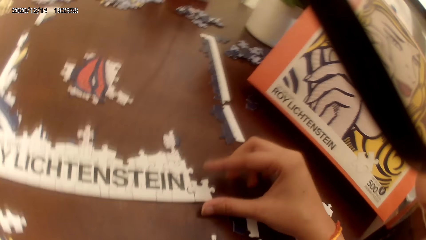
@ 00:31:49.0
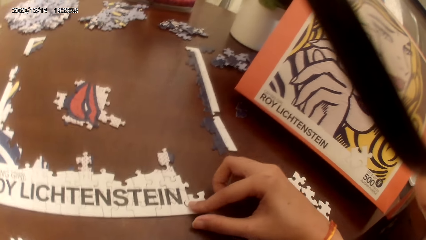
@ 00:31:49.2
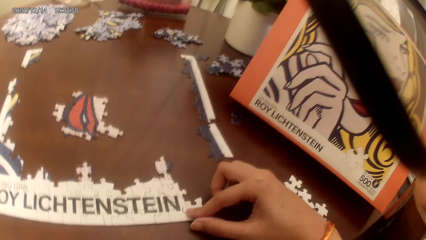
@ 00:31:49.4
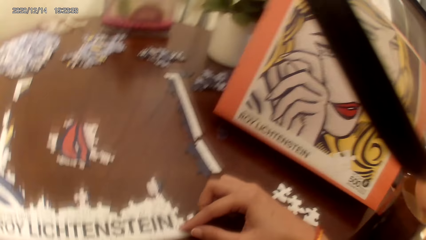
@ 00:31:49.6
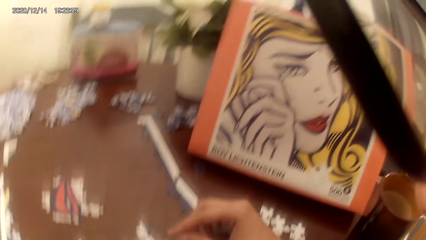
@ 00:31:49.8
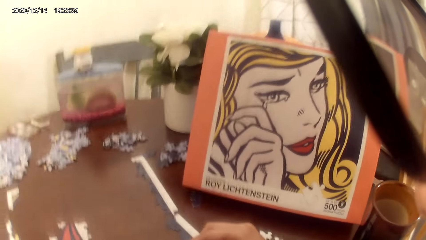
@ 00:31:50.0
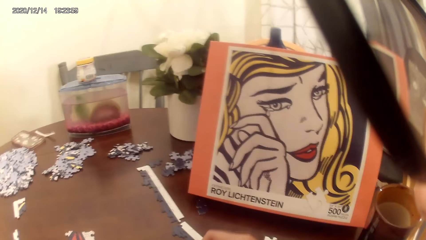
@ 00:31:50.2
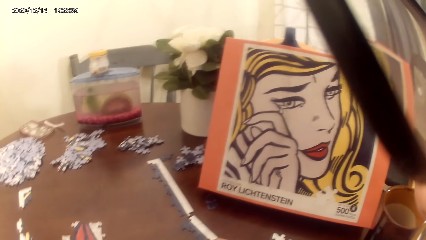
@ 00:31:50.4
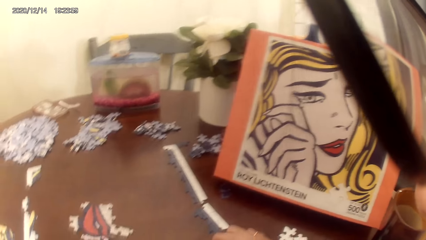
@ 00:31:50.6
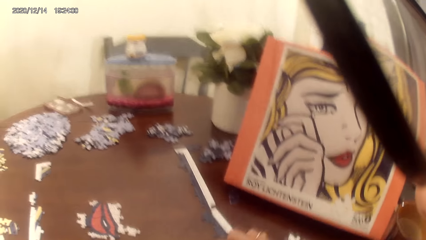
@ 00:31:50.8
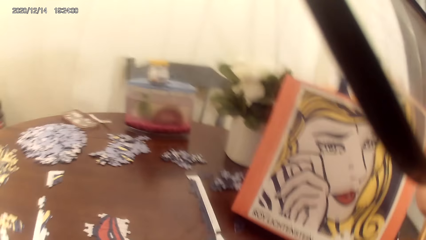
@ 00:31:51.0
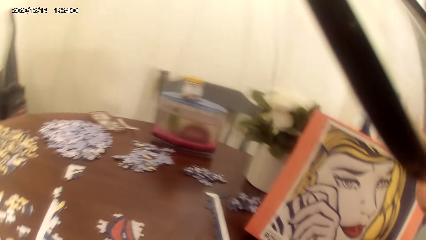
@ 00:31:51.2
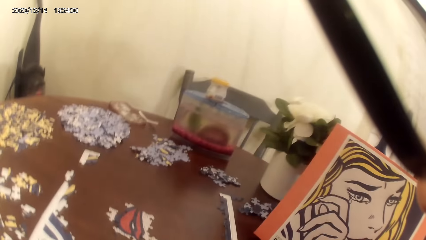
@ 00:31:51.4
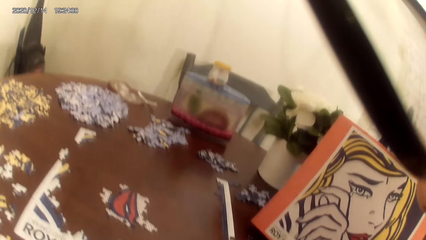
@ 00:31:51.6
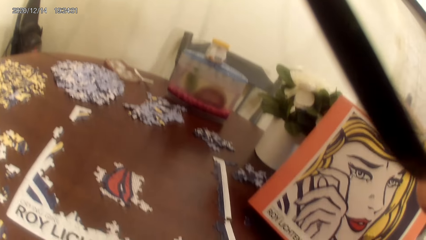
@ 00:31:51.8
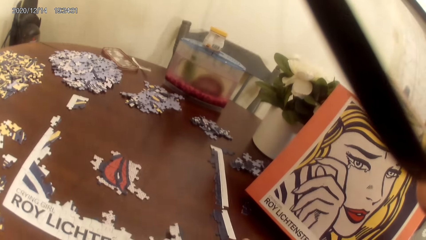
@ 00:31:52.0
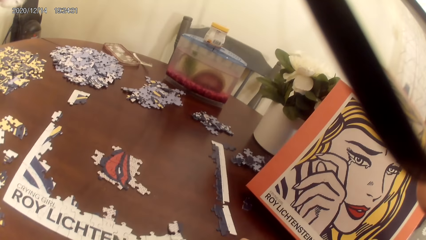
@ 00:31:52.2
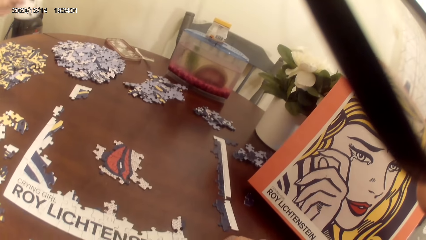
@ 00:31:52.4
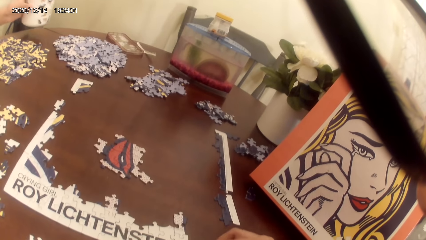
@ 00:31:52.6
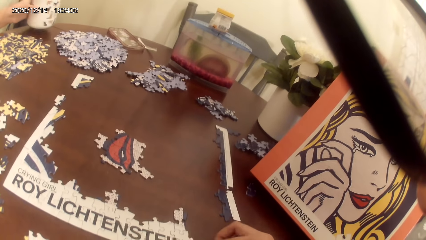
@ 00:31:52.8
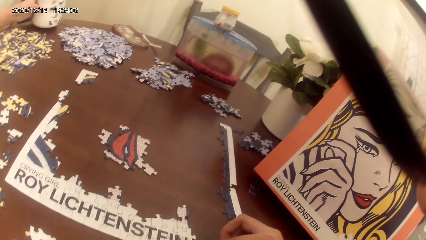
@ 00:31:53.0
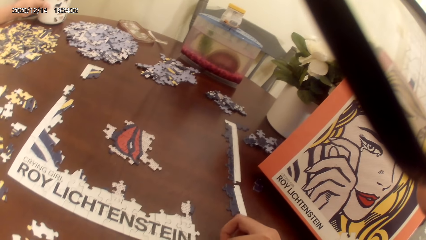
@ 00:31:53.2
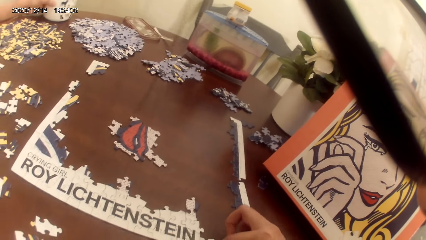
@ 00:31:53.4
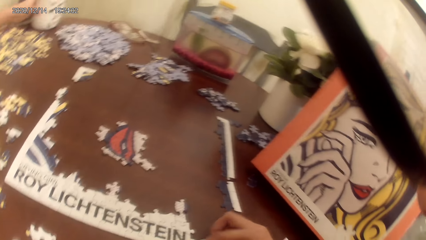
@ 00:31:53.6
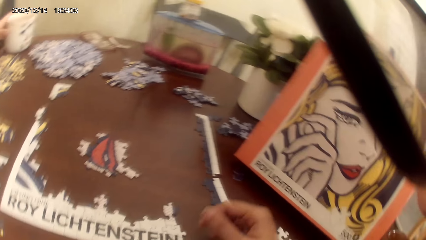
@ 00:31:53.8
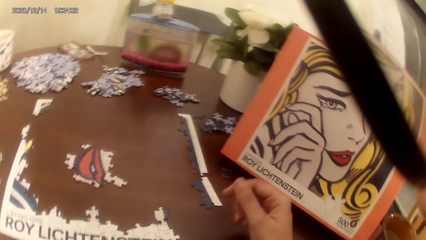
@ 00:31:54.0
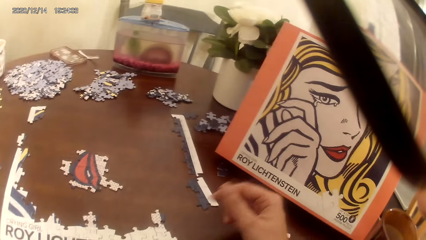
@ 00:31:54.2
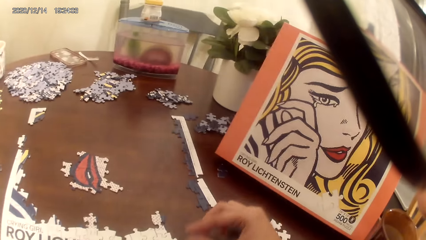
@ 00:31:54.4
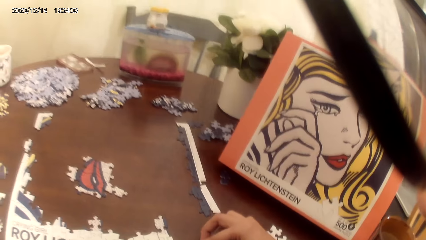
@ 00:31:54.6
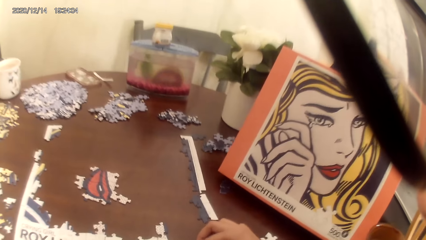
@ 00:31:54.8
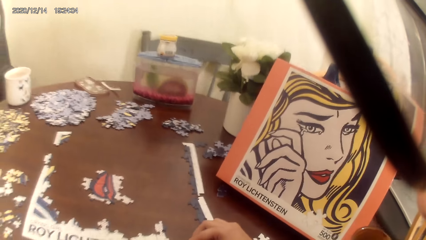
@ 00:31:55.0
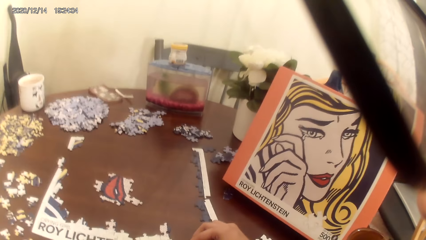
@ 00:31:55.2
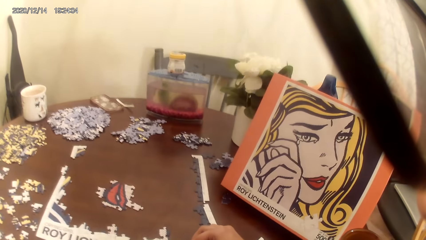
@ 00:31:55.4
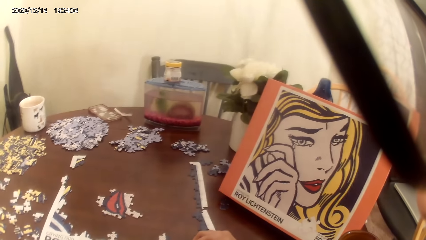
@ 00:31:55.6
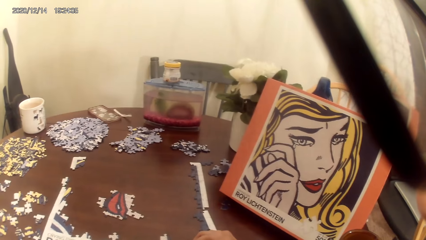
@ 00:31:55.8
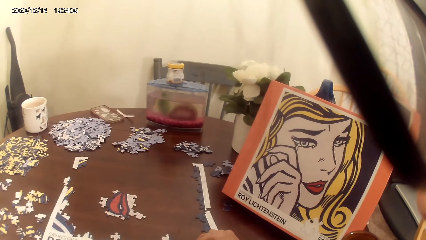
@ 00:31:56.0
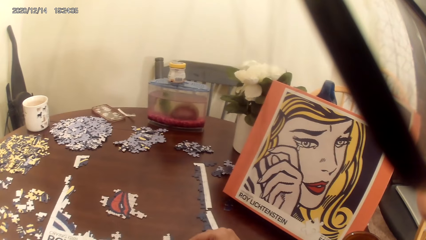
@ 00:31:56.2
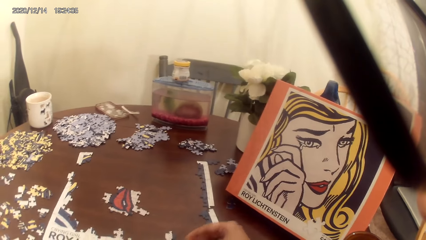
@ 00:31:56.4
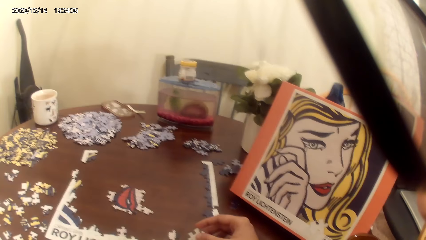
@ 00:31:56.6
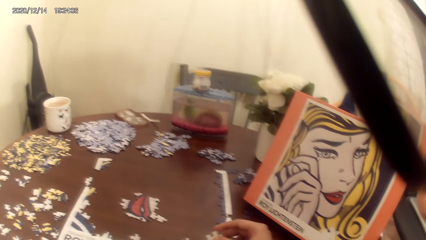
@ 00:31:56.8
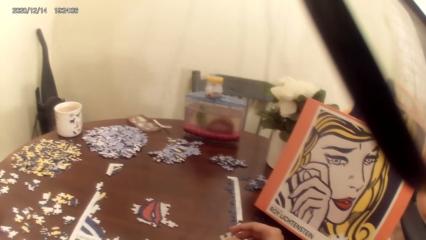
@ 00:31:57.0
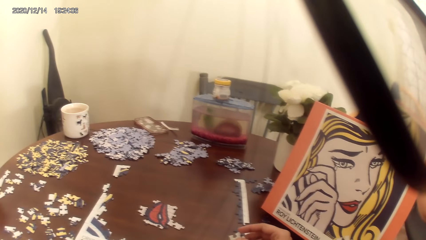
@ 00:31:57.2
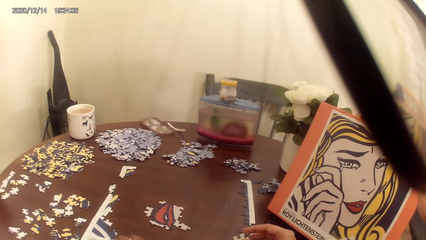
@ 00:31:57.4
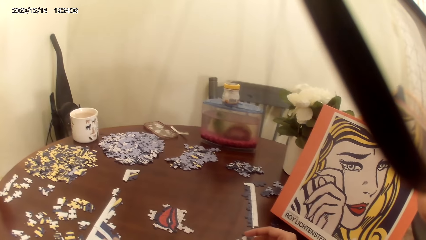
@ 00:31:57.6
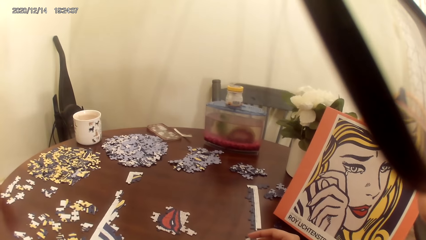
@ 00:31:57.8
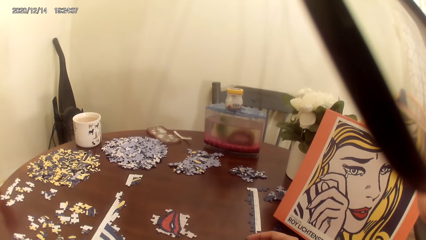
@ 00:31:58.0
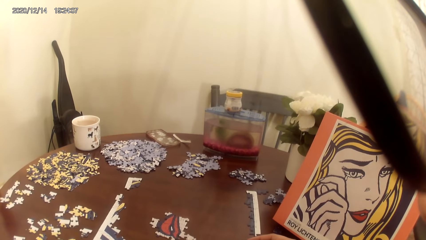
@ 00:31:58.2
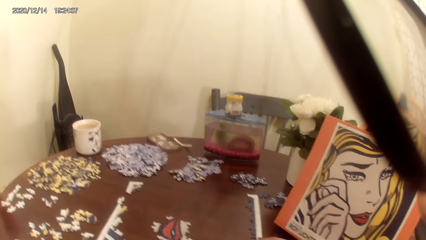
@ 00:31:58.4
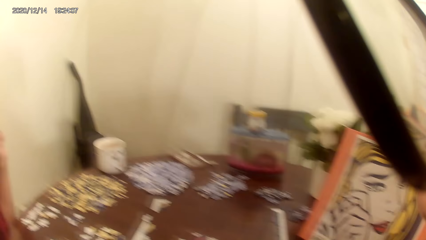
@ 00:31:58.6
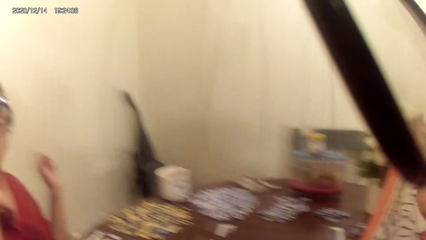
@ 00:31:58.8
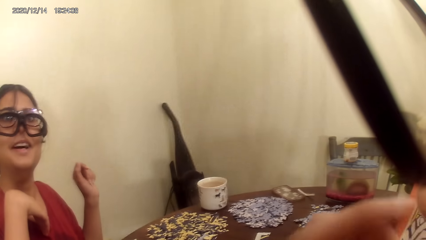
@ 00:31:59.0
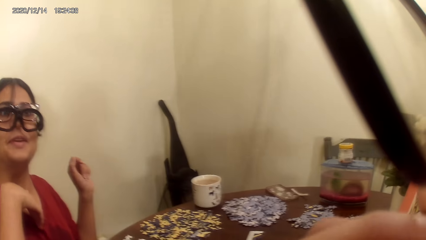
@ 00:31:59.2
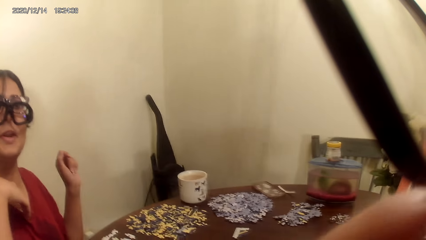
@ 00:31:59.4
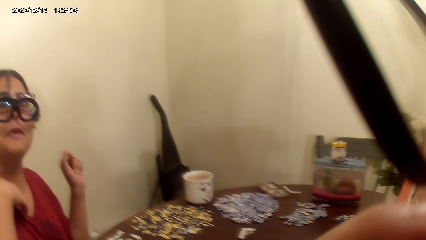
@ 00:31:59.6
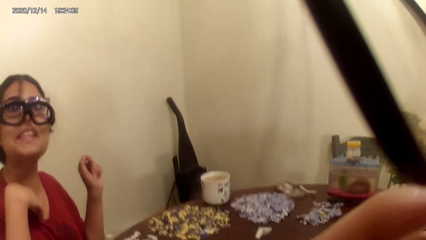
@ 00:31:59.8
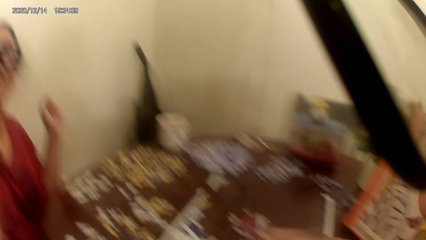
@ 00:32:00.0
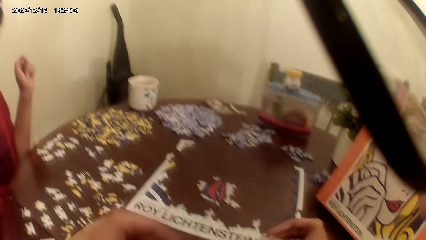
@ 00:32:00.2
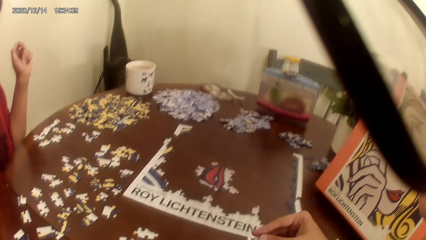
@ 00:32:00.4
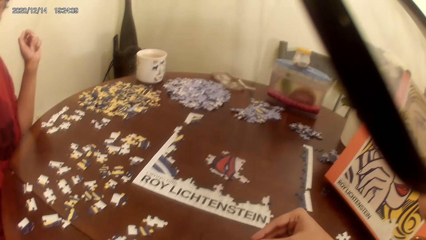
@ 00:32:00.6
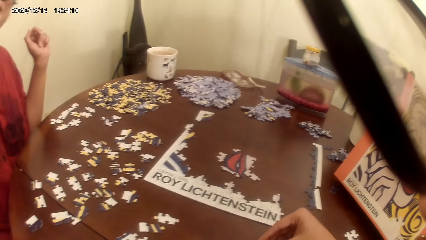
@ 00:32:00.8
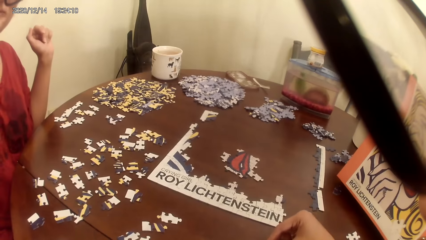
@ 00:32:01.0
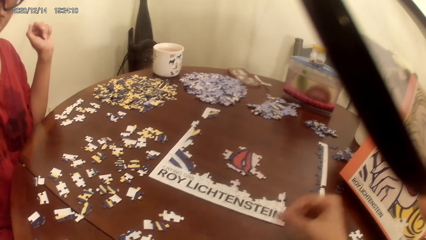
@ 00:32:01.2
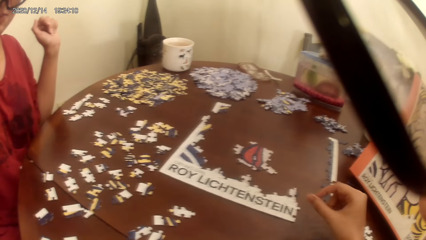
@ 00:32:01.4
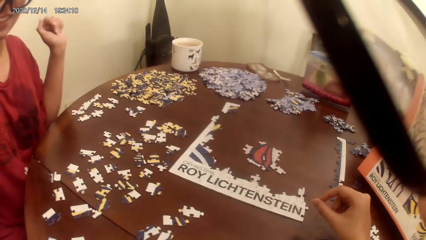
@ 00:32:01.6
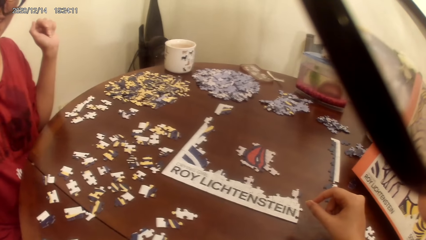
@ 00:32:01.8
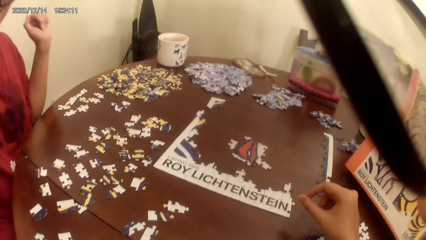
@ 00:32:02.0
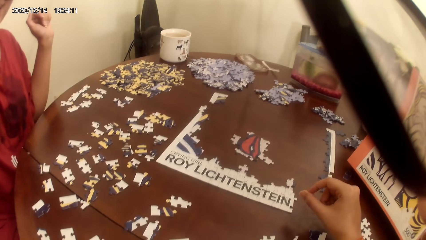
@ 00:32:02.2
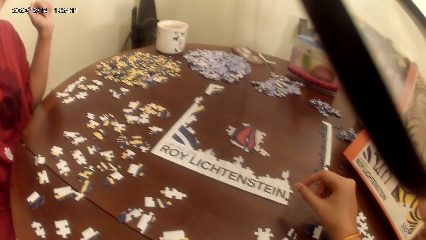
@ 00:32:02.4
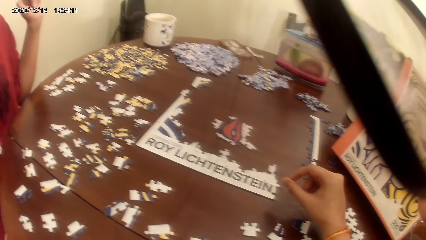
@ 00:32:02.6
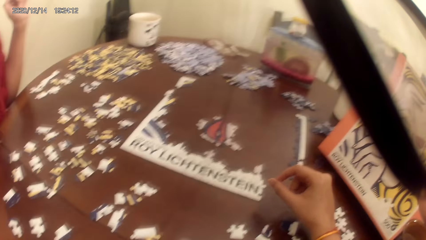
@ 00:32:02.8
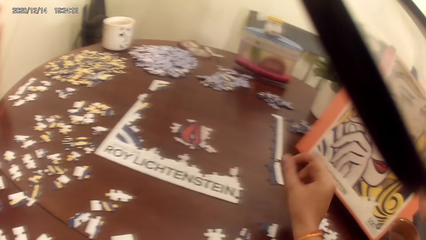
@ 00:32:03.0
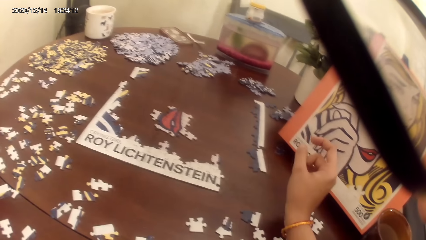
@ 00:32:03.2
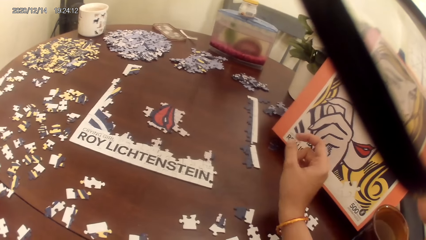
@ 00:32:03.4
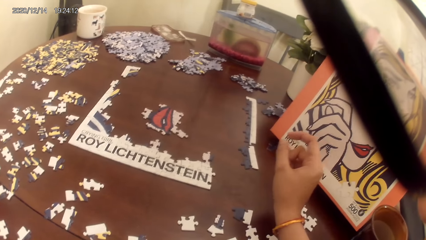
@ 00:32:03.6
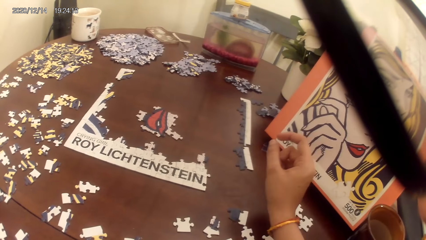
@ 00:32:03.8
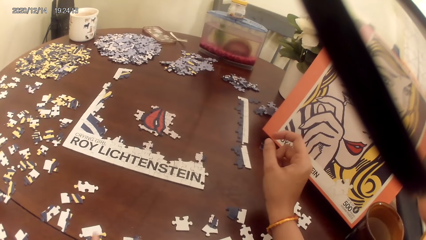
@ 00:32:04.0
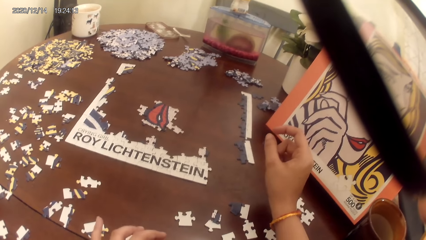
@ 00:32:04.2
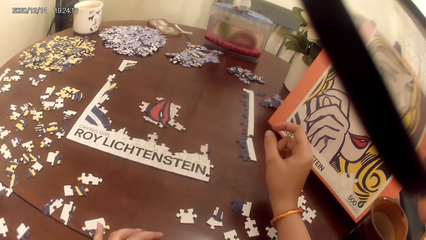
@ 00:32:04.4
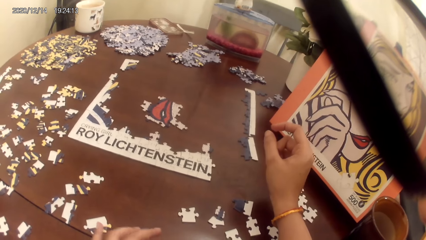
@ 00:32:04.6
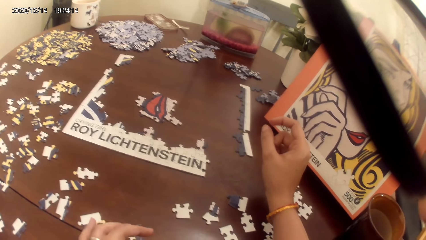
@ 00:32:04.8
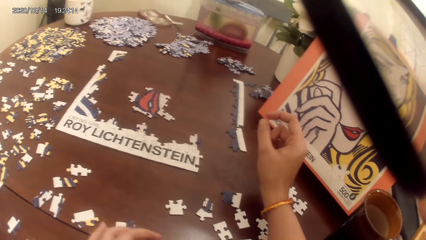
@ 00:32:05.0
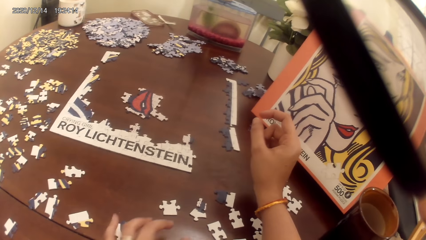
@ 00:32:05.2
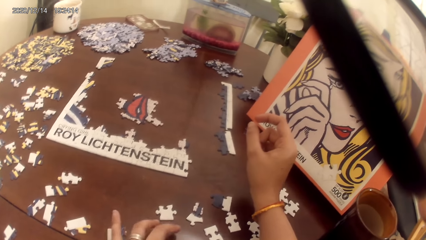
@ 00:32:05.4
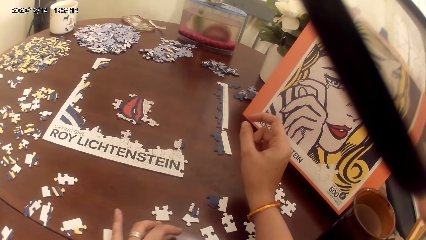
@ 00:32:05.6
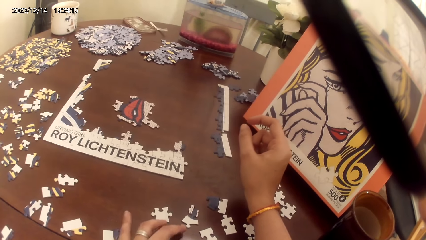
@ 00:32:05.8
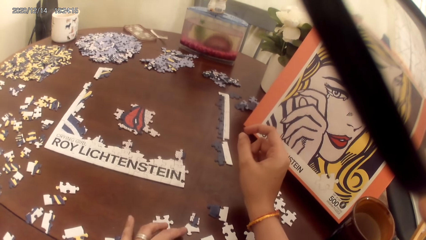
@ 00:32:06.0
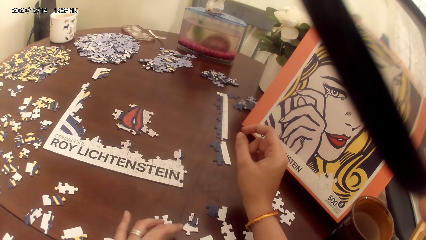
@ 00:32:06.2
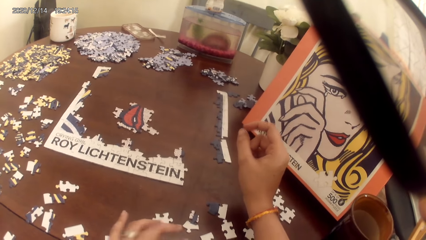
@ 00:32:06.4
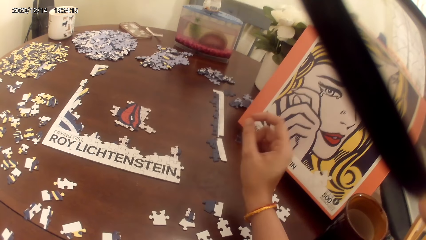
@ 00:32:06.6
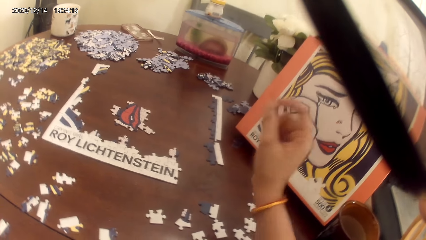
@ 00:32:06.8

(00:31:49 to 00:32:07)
The camera wearer looks around and stares at the portrait. A person places a cup on the table. The camera wearer stares at the portrait. They pick up a puzzle piece and adjust the camera. The person stares at the egocentric. The camera wearer dialogues with the person. They look around and play a puzzle game.
